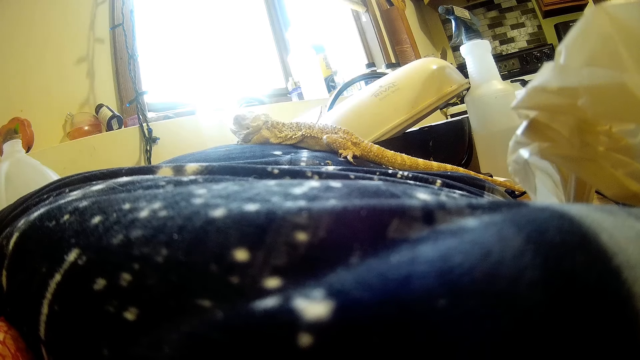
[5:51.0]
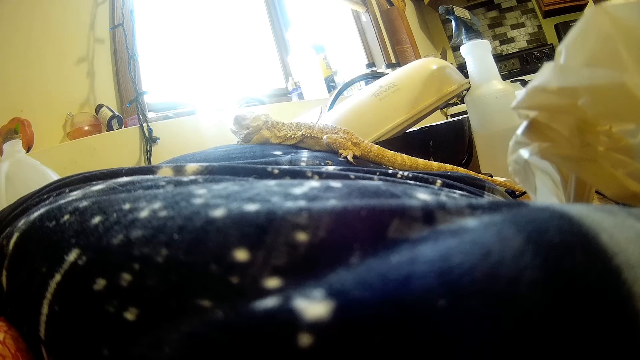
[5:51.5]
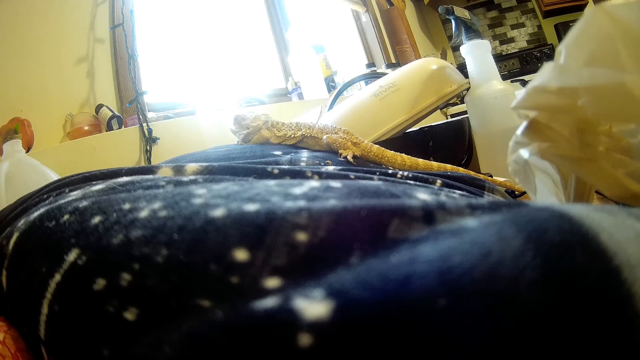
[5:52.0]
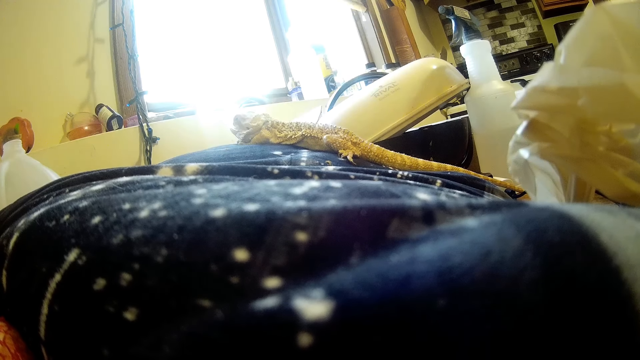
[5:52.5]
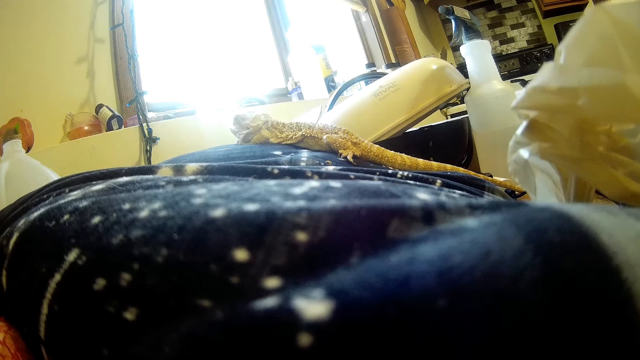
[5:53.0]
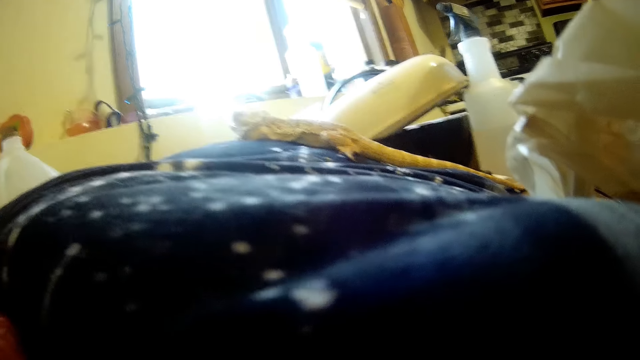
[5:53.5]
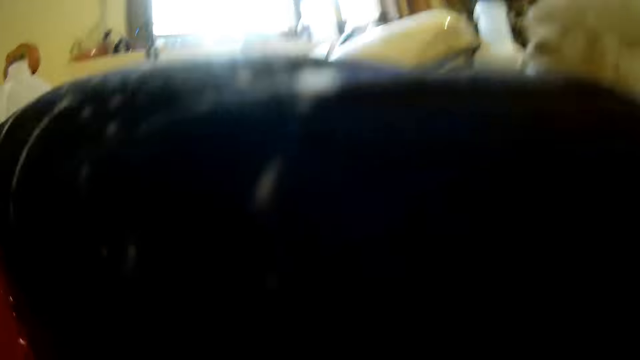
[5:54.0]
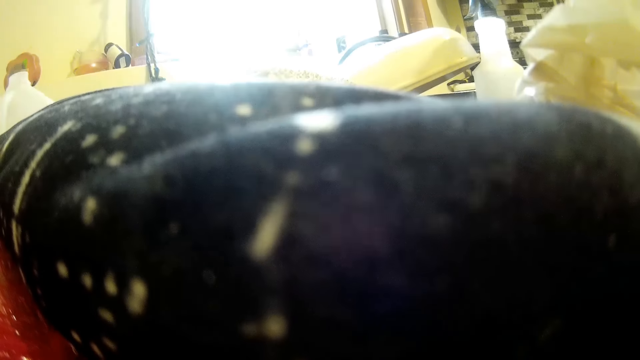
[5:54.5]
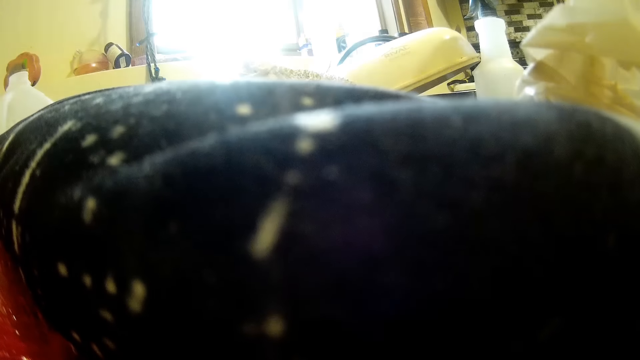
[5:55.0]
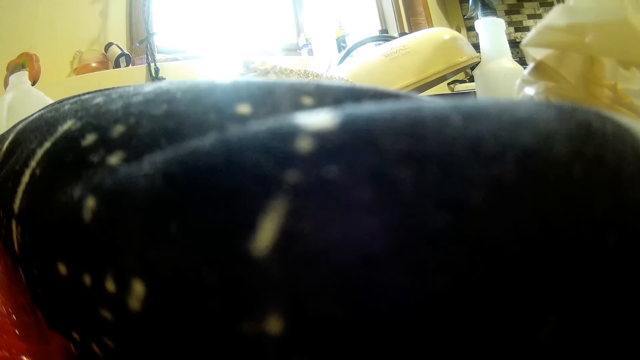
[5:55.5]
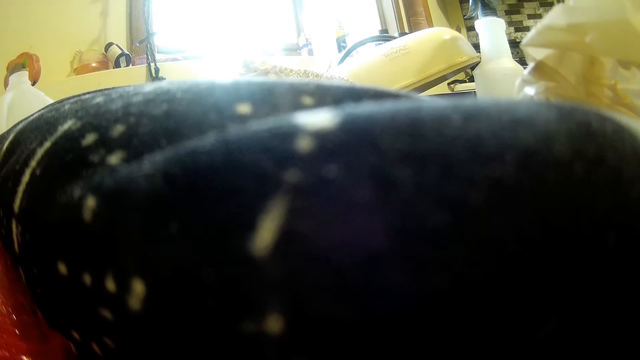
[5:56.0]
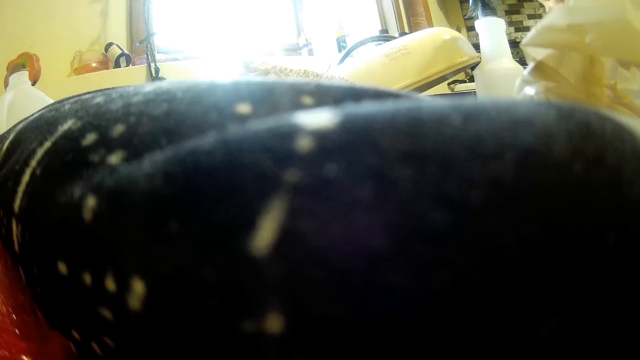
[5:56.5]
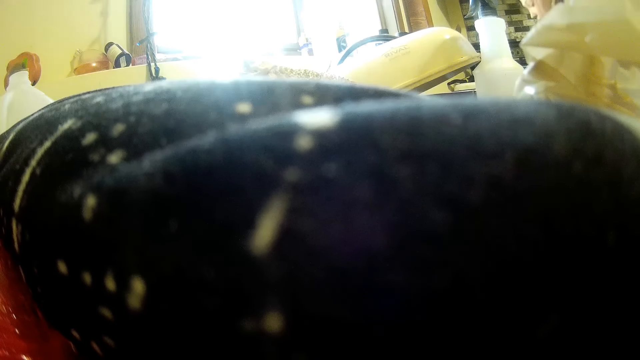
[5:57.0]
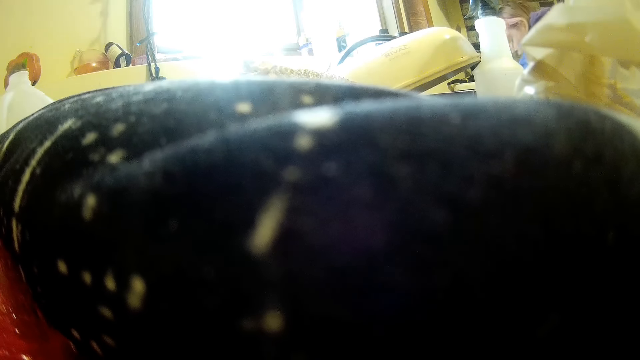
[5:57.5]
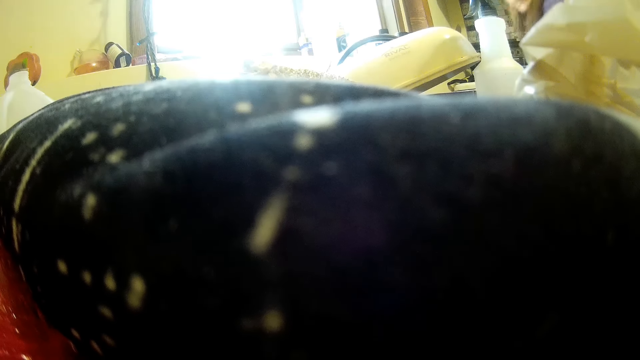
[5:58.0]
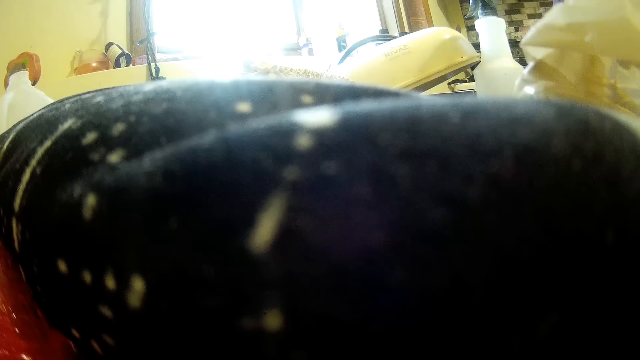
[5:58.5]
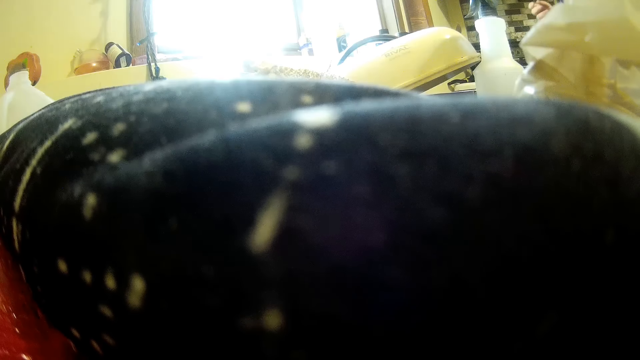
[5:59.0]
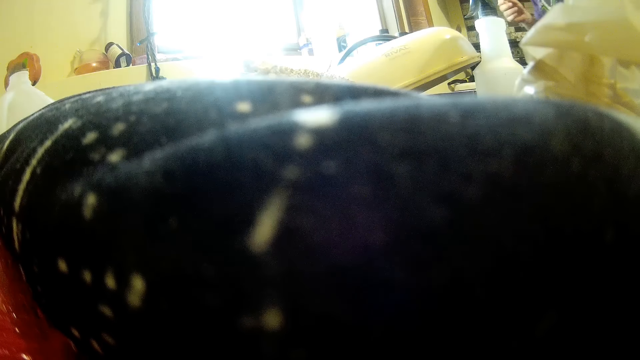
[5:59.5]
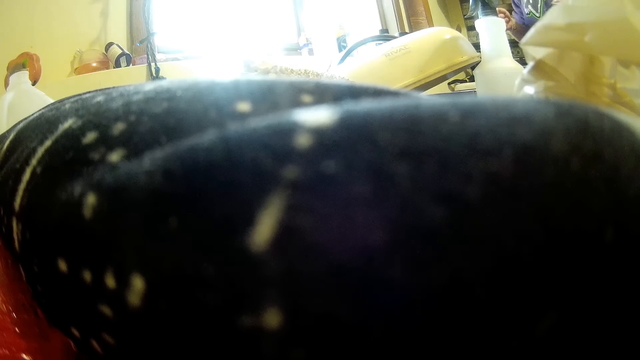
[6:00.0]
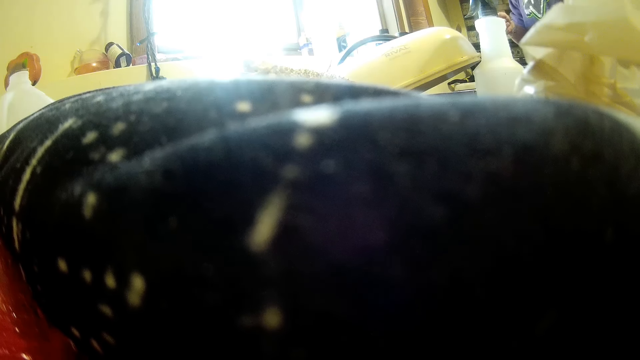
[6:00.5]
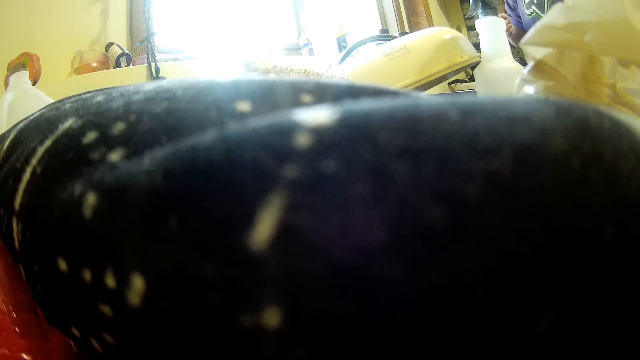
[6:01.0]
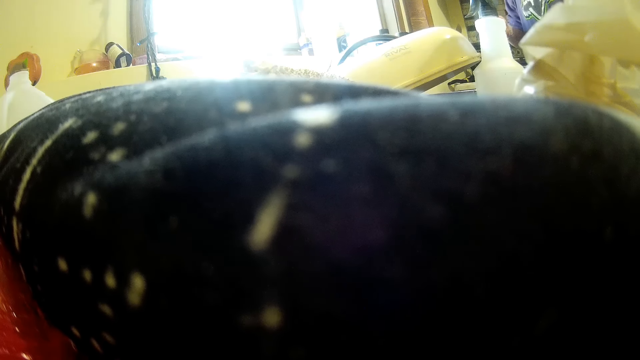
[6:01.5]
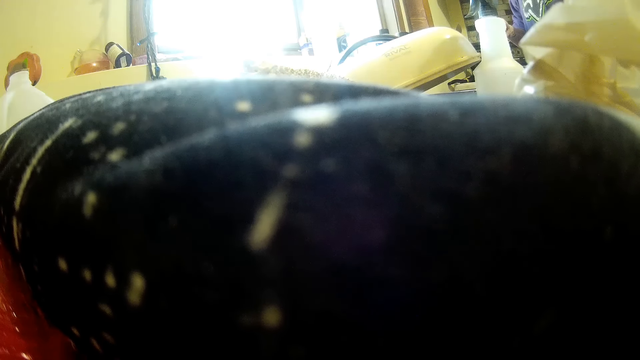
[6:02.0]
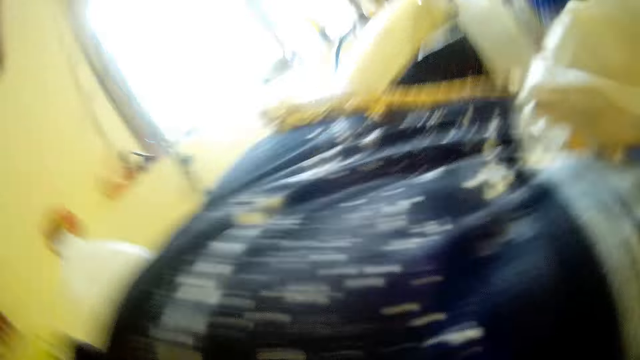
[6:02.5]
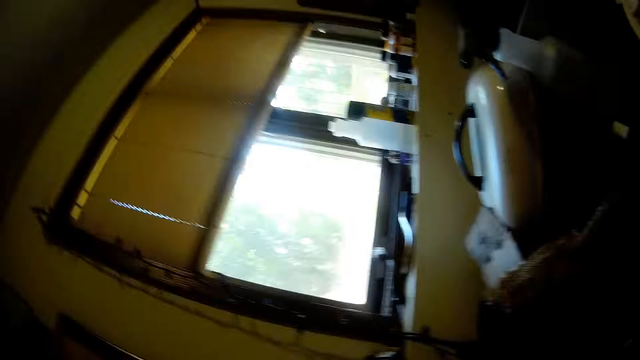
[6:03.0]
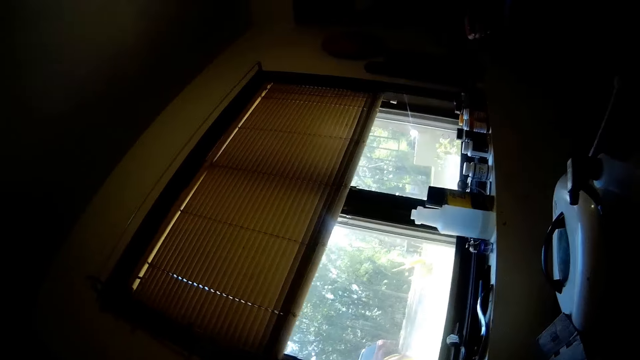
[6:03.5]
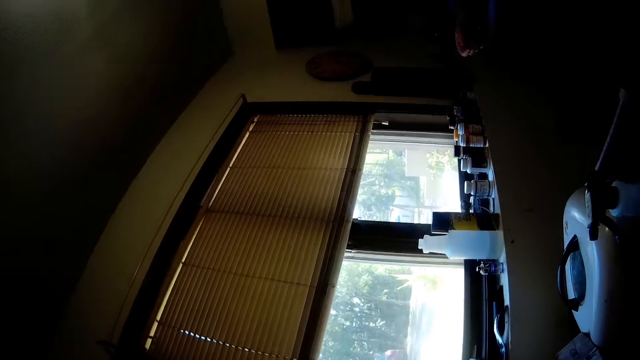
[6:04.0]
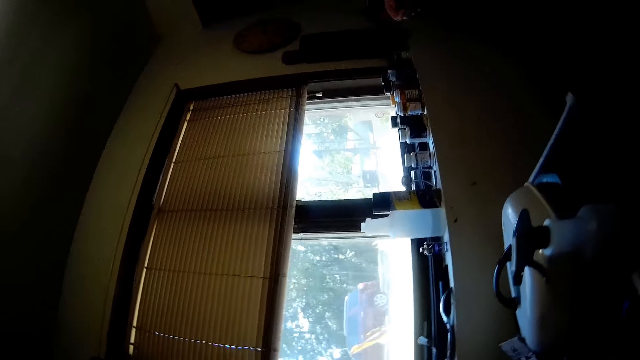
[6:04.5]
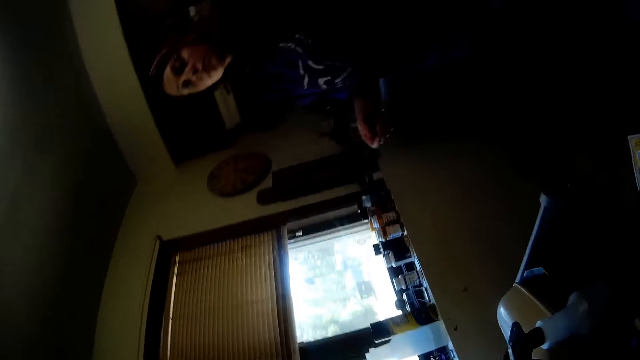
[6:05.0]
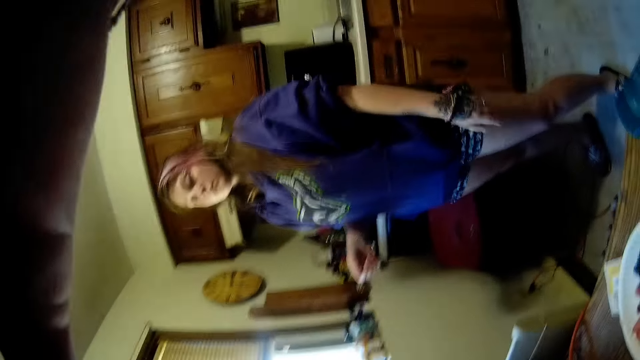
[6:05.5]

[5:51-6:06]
The camera wearer looks around the kitchen. A person bends to something, holds something and does something. The camera wearer looks around the kitchen. The person stares at something.
